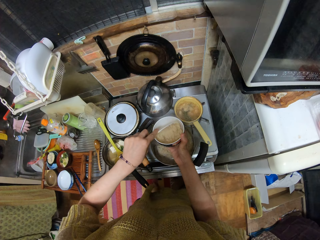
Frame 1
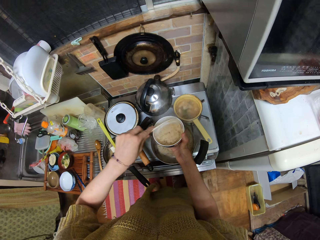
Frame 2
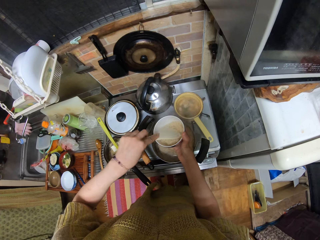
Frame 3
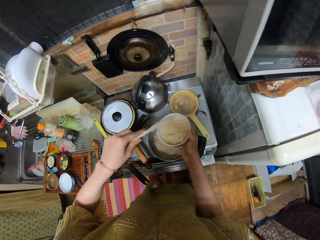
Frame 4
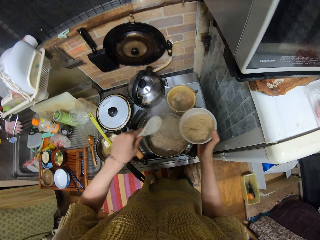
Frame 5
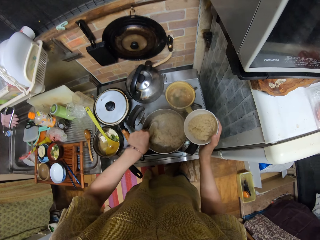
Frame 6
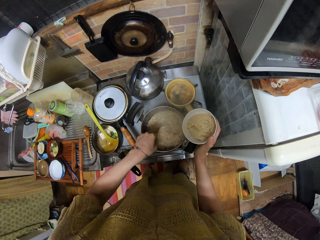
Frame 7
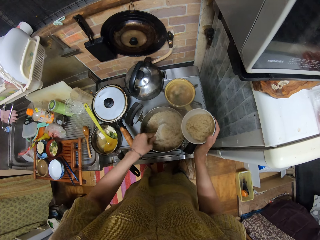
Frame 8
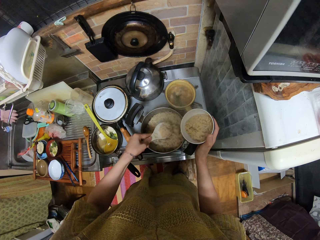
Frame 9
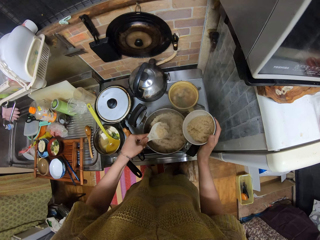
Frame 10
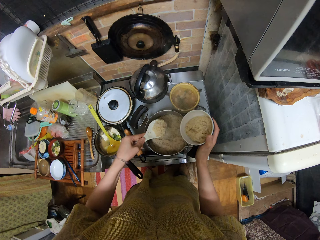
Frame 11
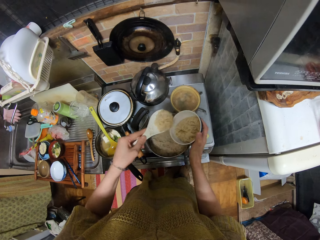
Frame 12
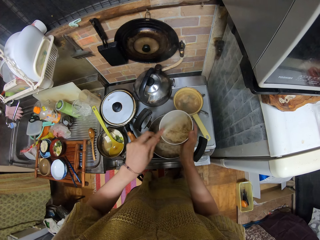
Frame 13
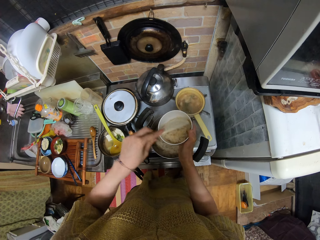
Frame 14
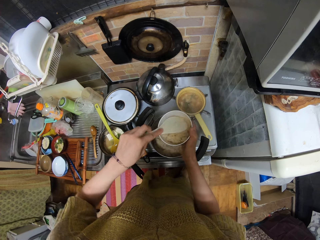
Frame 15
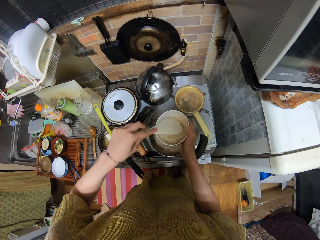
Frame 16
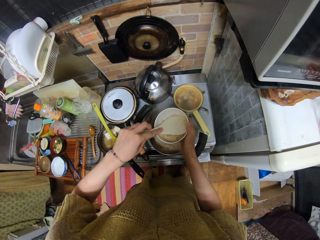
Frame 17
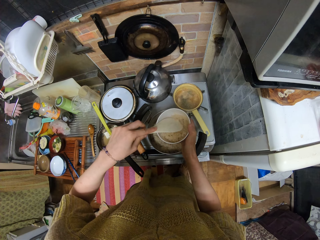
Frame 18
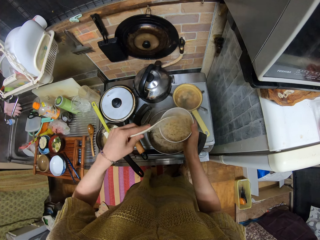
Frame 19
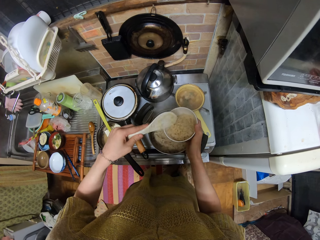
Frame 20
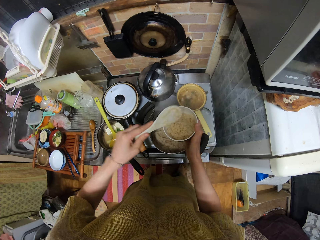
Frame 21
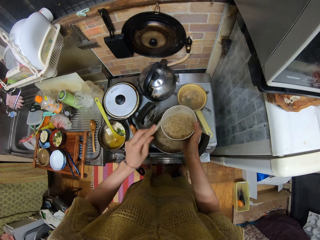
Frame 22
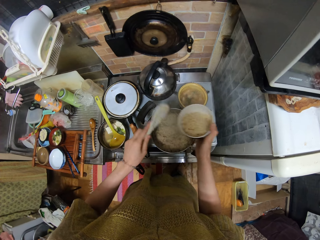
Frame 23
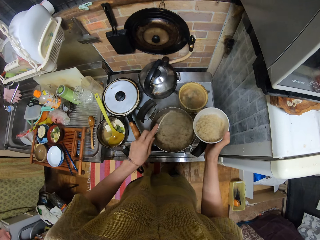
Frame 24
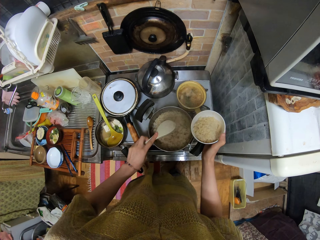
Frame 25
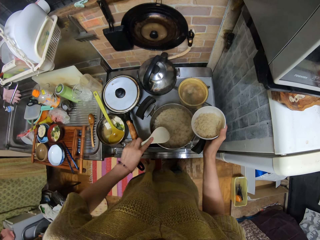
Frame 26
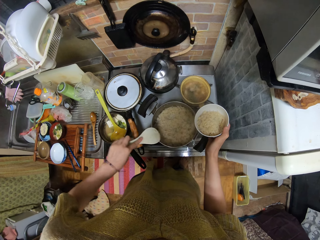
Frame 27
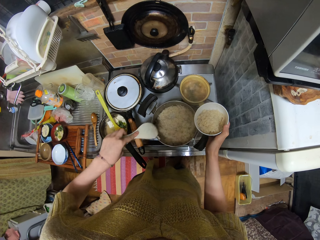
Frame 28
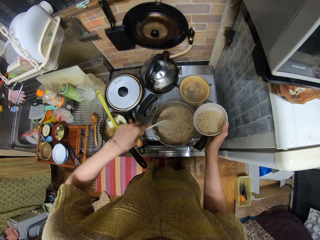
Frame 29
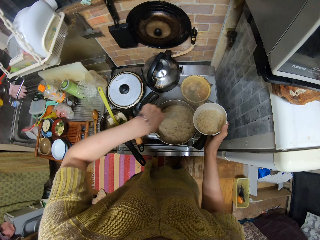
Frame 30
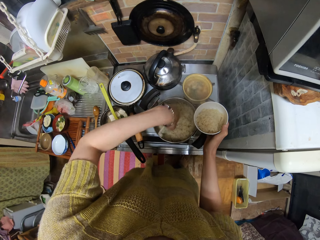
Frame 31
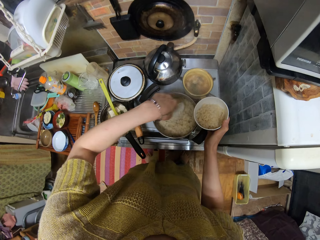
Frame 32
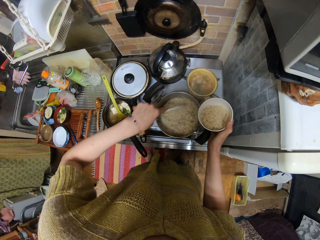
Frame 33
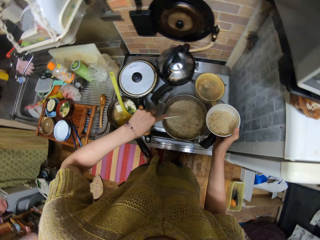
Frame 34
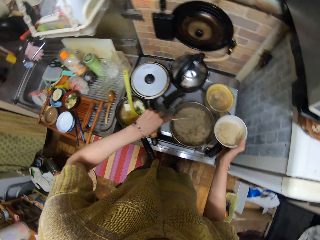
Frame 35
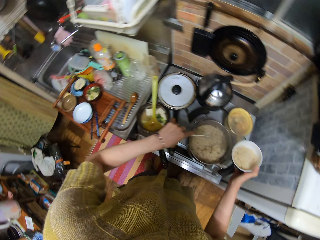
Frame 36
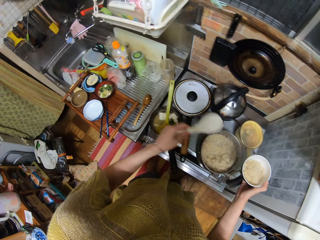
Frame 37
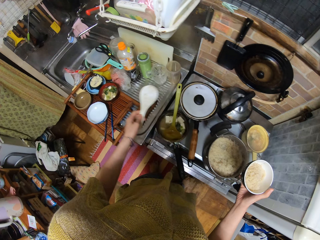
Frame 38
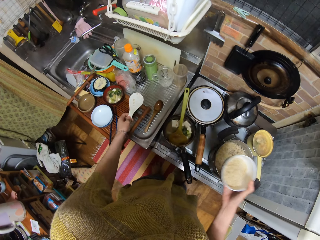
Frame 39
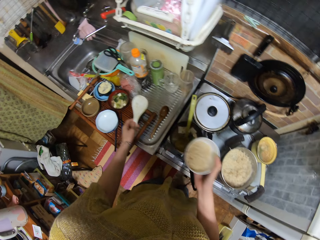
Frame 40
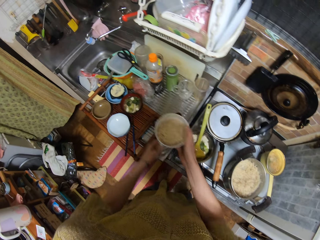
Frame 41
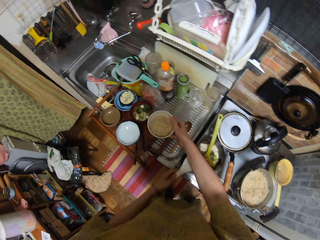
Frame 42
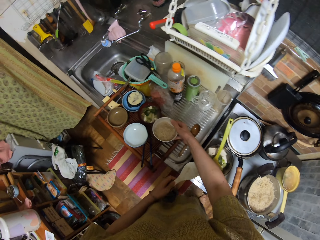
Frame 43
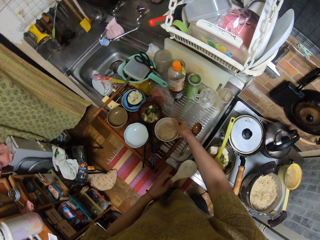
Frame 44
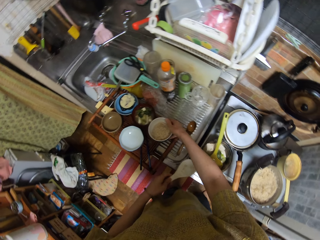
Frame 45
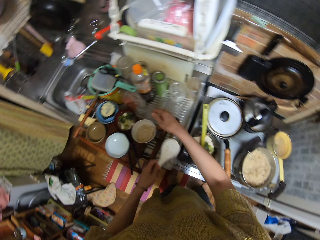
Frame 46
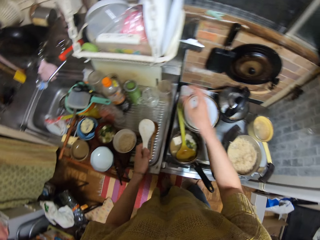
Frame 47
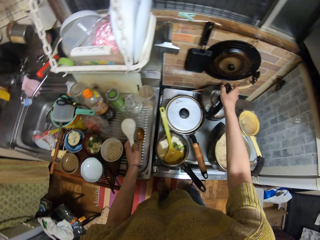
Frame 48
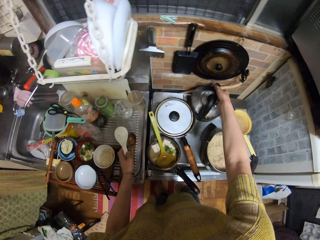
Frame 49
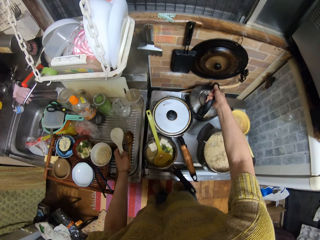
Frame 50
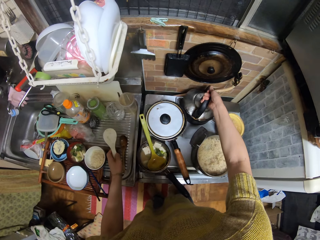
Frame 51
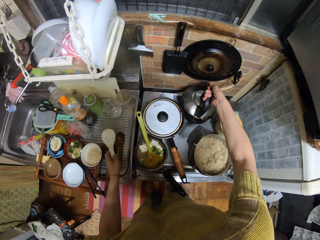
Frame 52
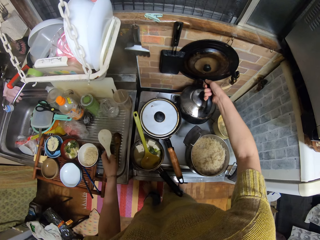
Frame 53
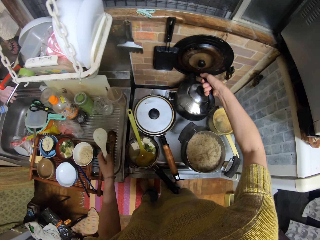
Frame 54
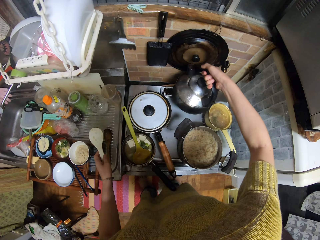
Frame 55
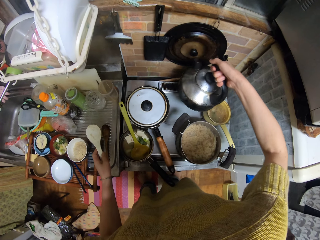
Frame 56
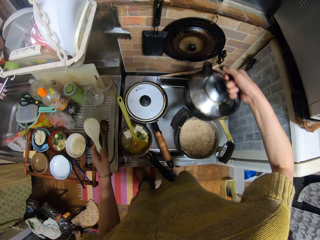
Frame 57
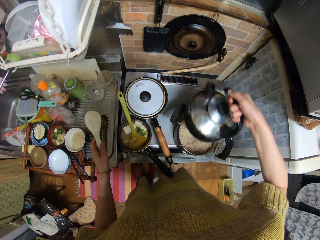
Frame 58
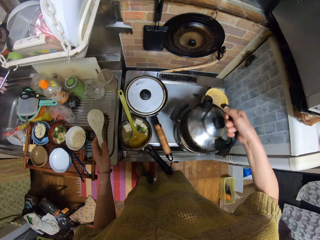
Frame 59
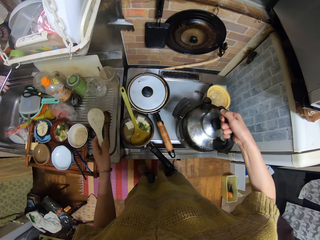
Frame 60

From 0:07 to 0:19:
The camera wearer dishes rice from the pot into the bowl with the spoon. They hit the porcelain spoon on the pot of rice. They place the bowl with rice on the tray. They carry a kettle from the cooker.

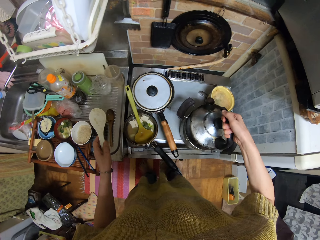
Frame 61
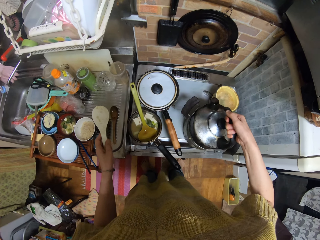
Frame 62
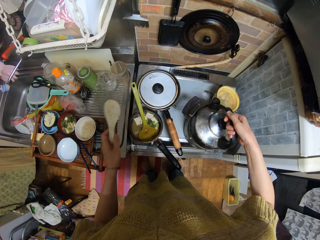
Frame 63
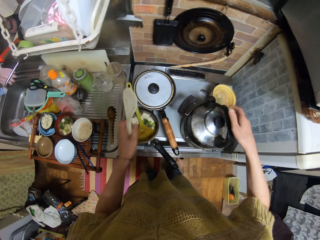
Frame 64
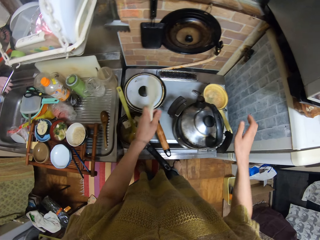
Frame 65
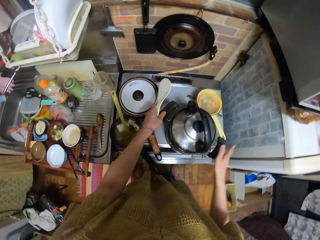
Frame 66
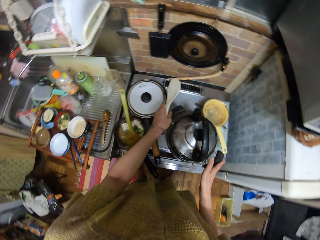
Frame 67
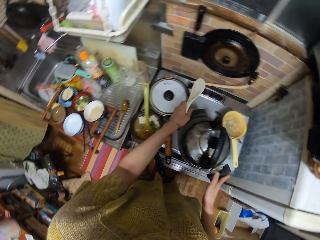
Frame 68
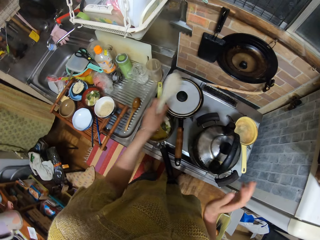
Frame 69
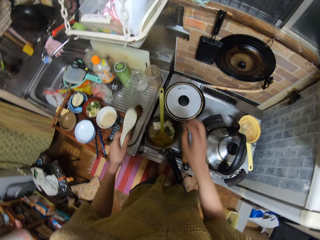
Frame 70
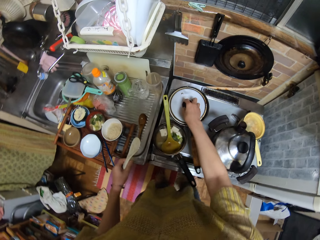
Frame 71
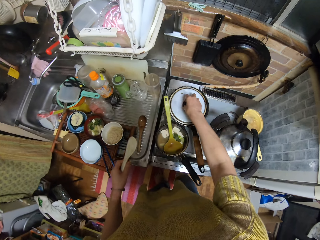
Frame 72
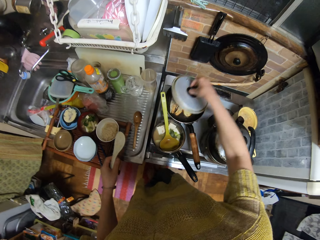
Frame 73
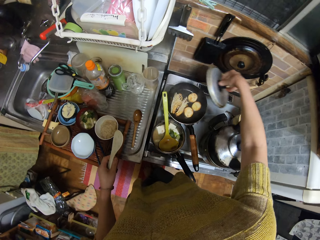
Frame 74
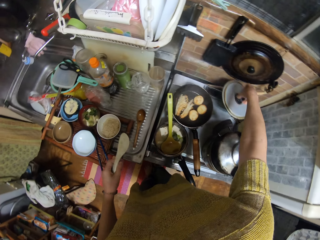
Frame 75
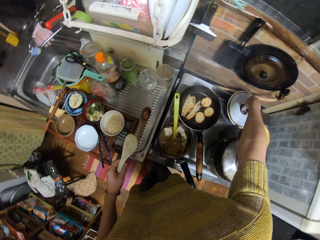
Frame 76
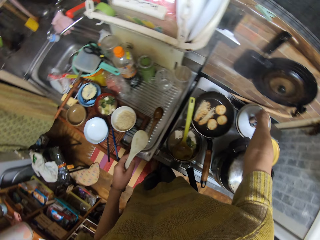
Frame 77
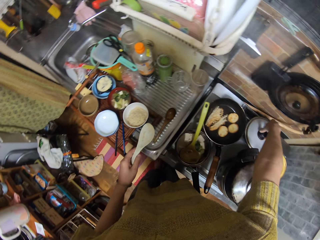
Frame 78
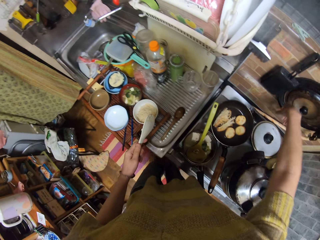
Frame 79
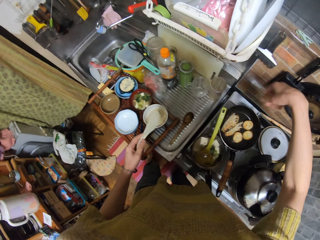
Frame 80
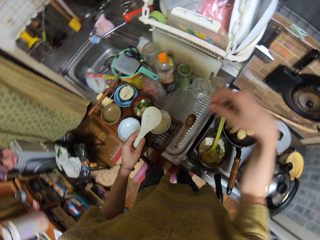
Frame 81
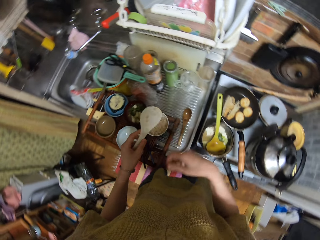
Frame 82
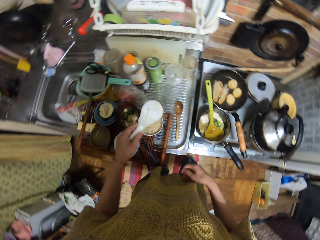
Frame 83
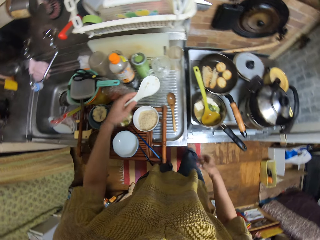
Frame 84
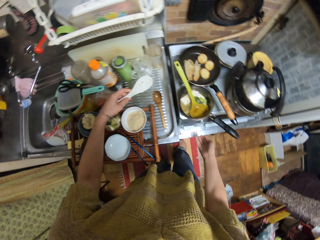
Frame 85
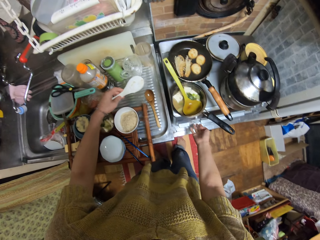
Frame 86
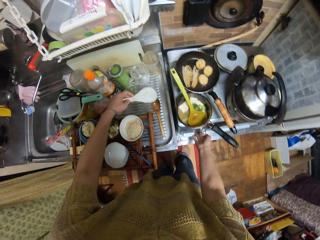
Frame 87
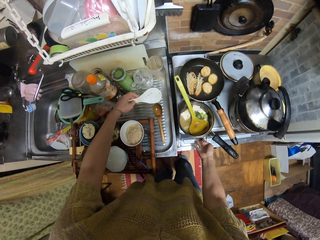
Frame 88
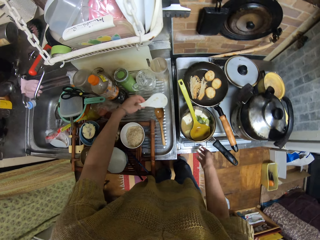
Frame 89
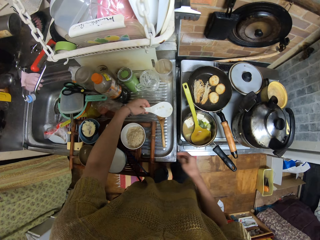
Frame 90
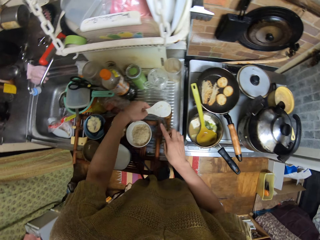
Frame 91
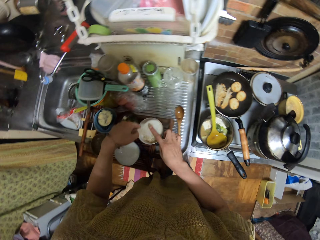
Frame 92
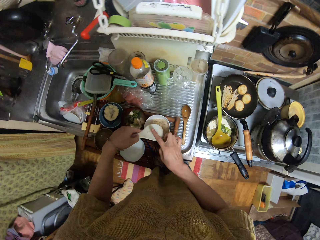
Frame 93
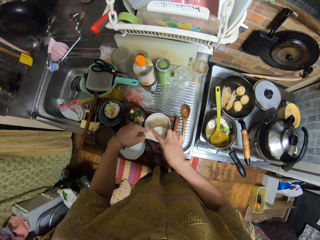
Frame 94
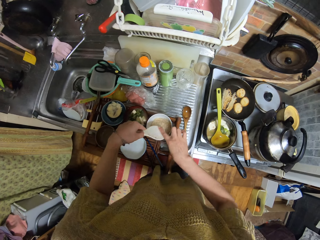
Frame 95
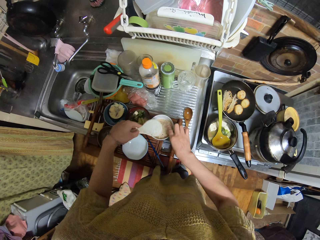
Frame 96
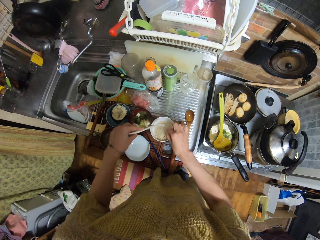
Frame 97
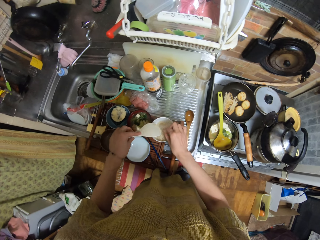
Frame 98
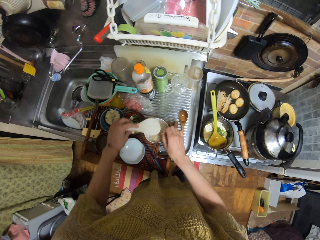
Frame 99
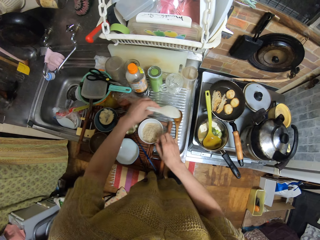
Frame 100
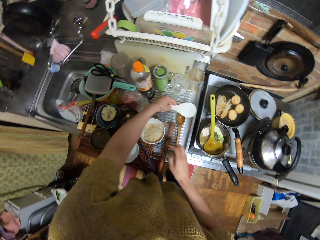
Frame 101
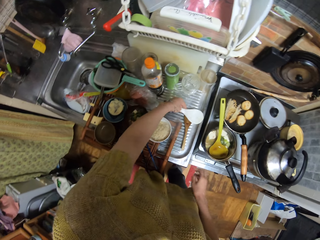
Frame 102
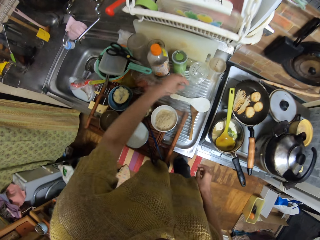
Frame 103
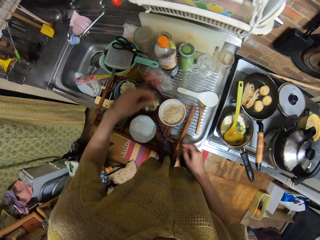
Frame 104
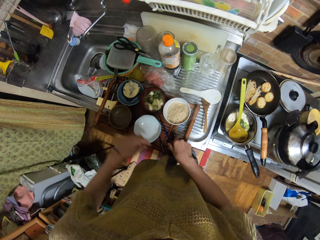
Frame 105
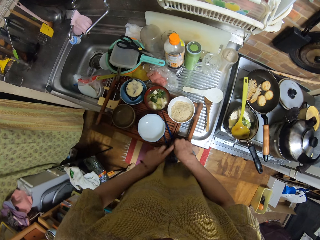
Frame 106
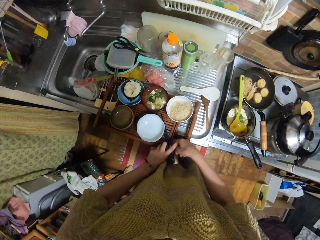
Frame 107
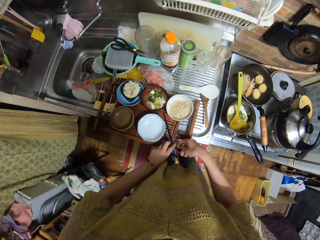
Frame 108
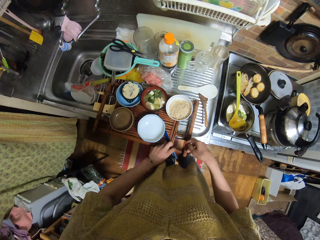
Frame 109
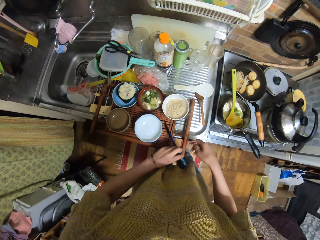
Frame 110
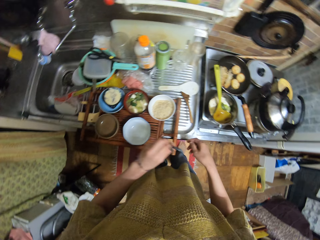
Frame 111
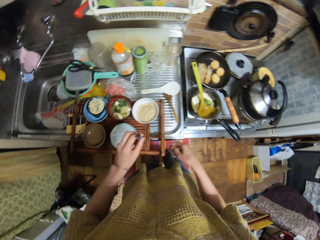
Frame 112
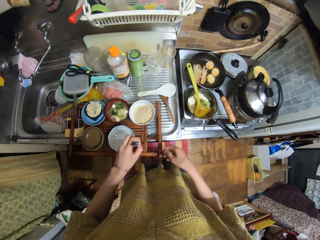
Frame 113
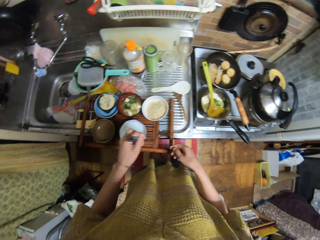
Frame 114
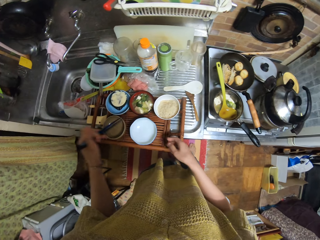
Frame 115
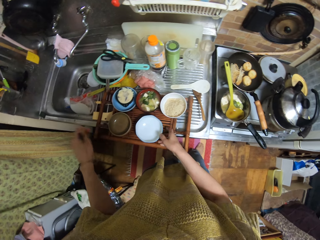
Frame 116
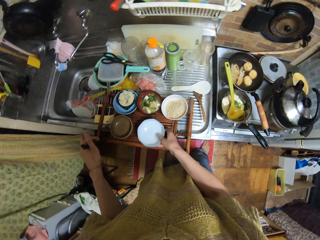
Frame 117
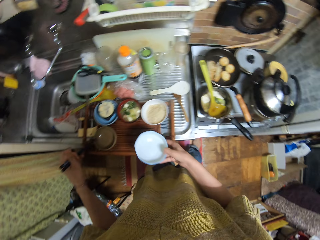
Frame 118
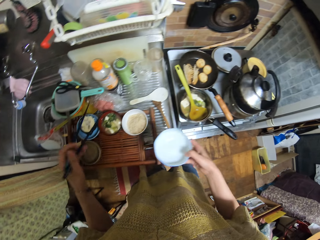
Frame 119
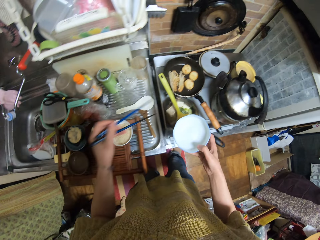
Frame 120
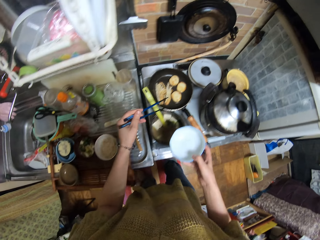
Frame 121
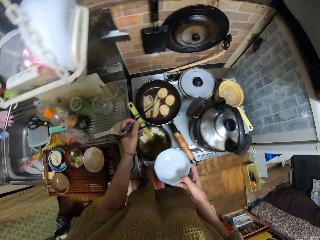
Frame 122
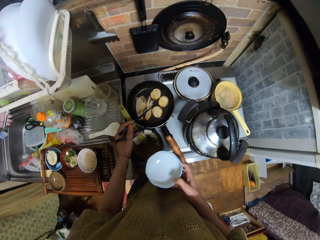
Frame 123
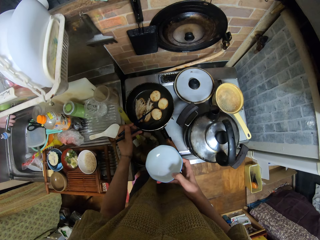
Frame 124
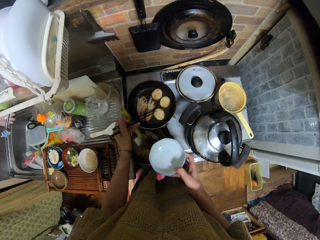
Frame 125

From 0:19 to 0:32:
The camera wearer places the kettle on the pot of rice. She turns the kettle. She adjusts the pot of rice on the cooker. She lifts the lid off the cooking pot or frying pan. She places the lid on the cooktop. She presses the cooking gas button. She removes the rice on the porcelain spoon into the plate. She places the porcelain spoon on the kitchen top. She picks the chopsticks on the tray with her left hand. She picks a bowl on the tray with her right hand.
